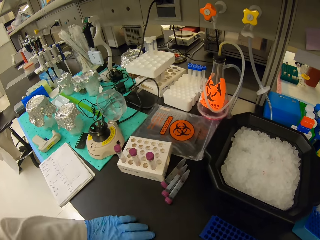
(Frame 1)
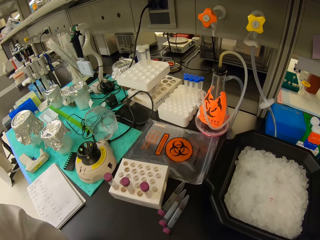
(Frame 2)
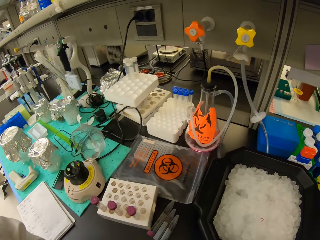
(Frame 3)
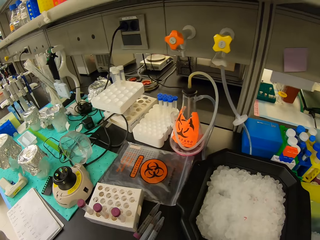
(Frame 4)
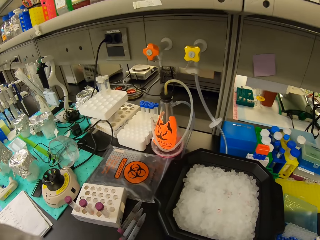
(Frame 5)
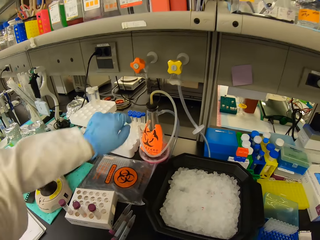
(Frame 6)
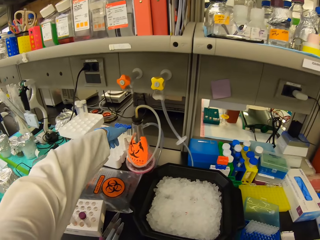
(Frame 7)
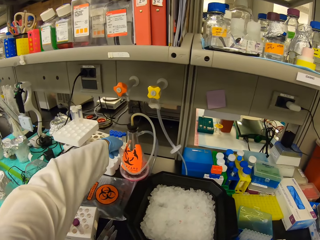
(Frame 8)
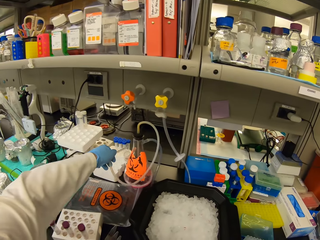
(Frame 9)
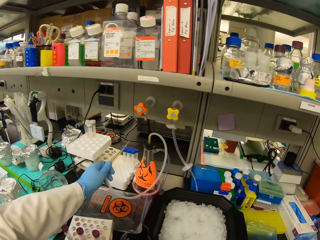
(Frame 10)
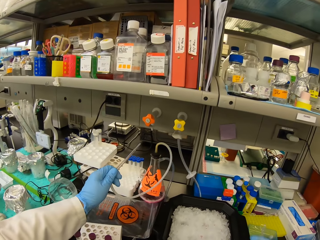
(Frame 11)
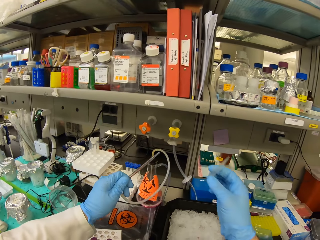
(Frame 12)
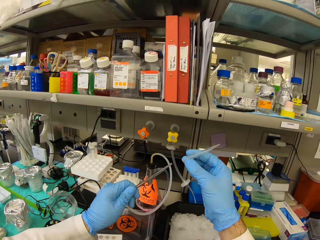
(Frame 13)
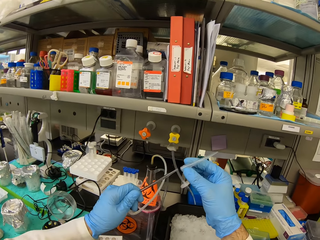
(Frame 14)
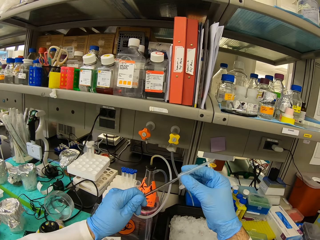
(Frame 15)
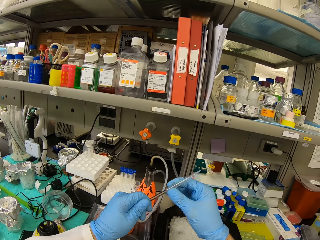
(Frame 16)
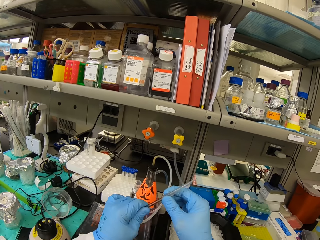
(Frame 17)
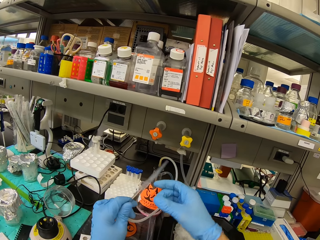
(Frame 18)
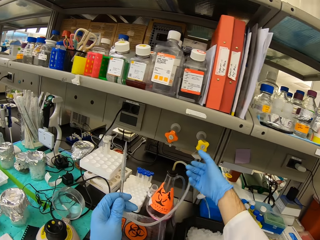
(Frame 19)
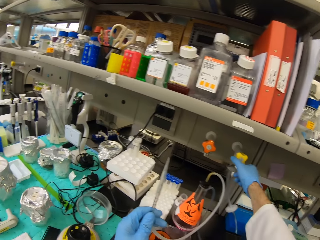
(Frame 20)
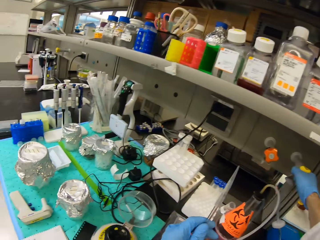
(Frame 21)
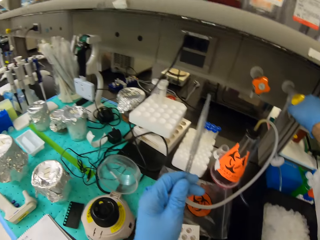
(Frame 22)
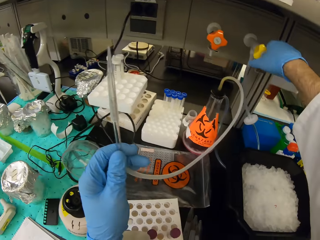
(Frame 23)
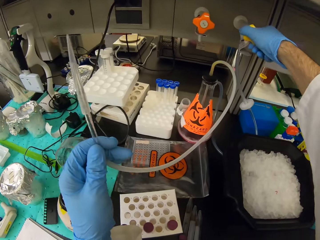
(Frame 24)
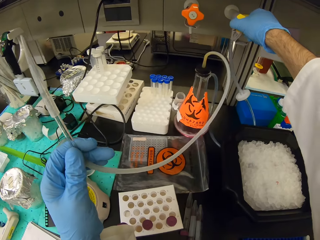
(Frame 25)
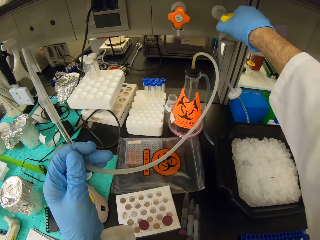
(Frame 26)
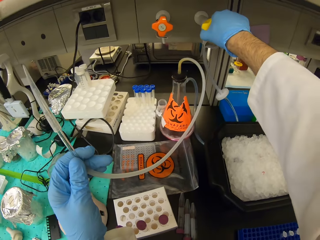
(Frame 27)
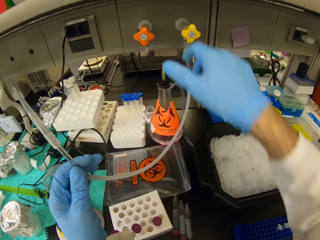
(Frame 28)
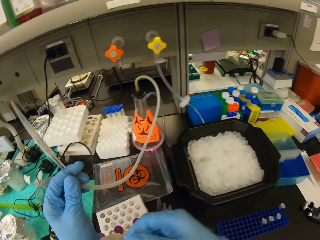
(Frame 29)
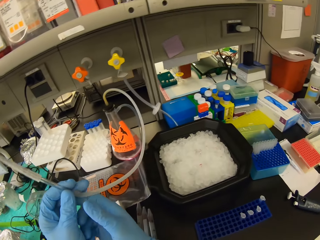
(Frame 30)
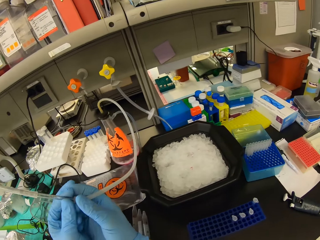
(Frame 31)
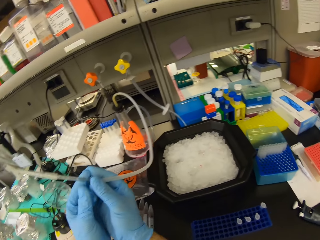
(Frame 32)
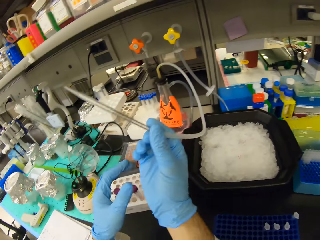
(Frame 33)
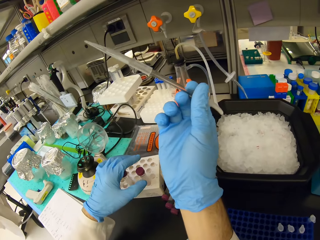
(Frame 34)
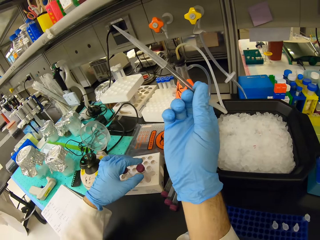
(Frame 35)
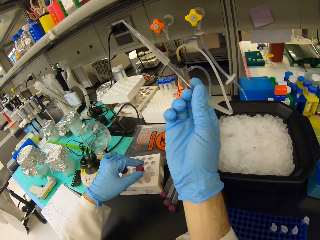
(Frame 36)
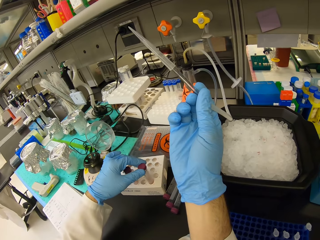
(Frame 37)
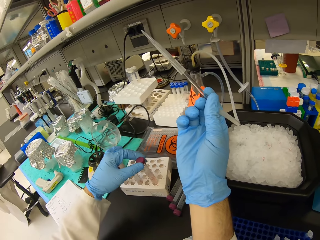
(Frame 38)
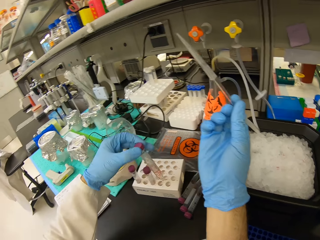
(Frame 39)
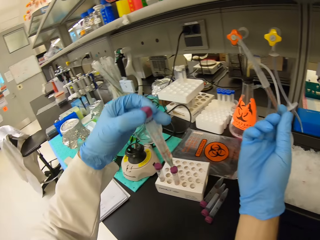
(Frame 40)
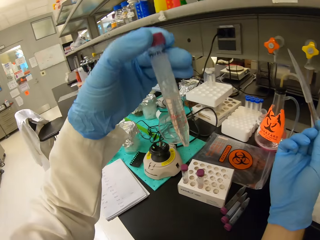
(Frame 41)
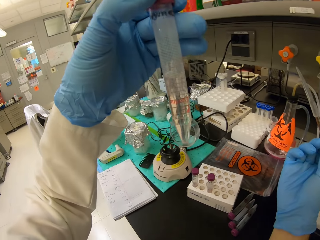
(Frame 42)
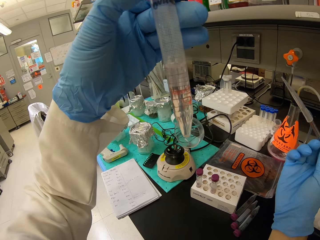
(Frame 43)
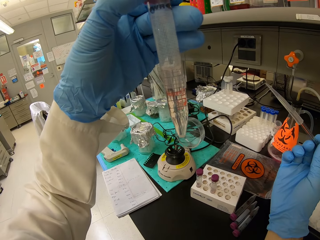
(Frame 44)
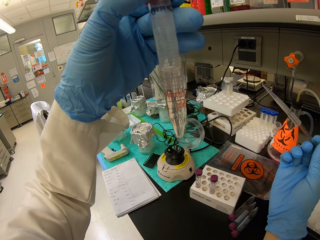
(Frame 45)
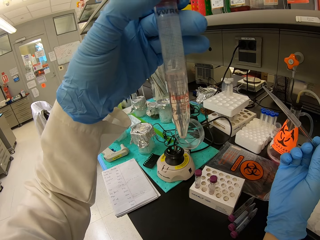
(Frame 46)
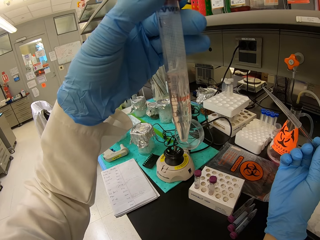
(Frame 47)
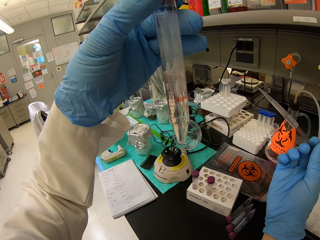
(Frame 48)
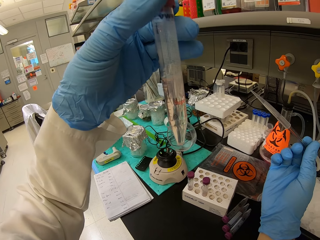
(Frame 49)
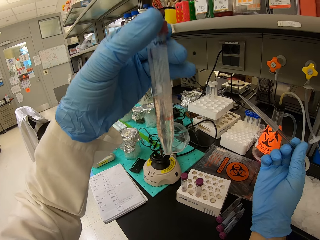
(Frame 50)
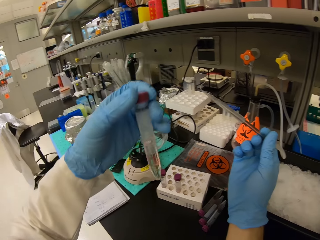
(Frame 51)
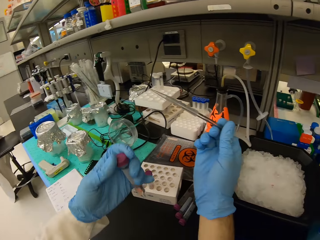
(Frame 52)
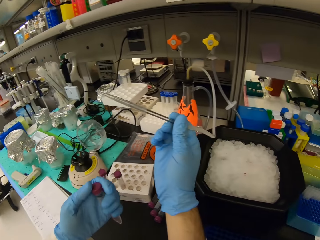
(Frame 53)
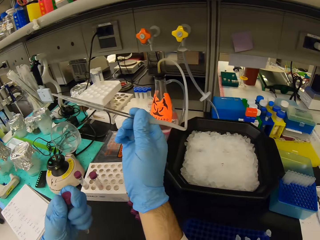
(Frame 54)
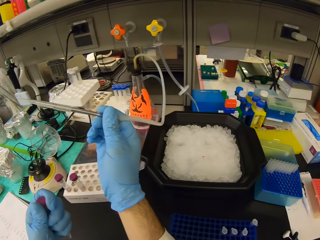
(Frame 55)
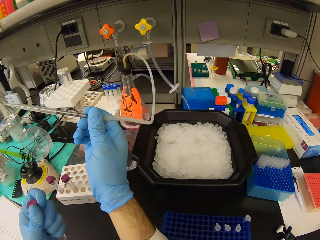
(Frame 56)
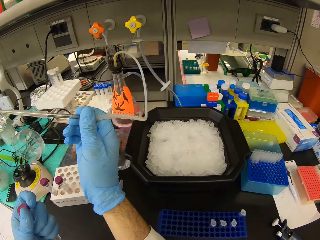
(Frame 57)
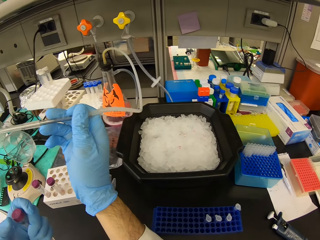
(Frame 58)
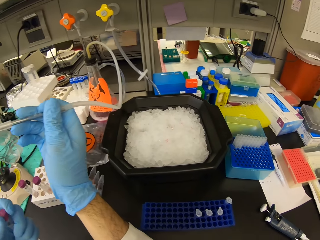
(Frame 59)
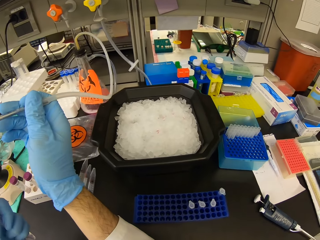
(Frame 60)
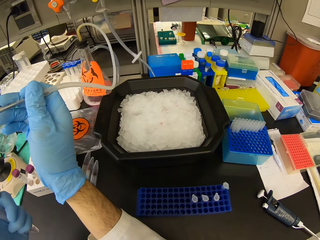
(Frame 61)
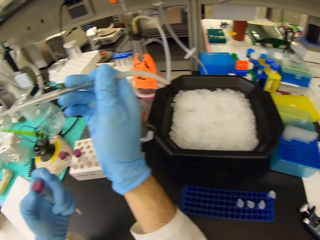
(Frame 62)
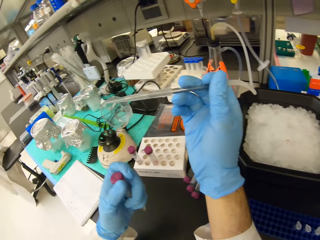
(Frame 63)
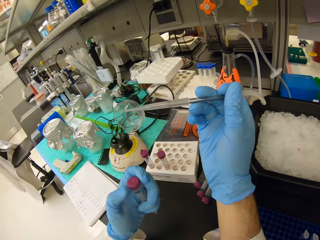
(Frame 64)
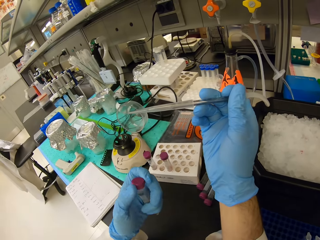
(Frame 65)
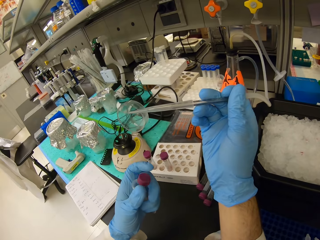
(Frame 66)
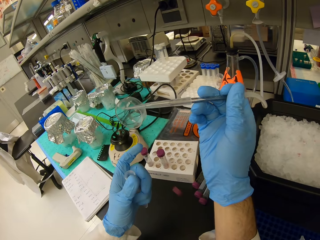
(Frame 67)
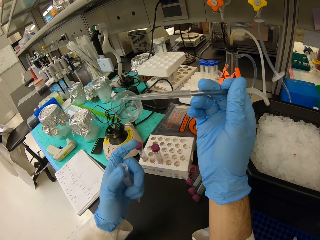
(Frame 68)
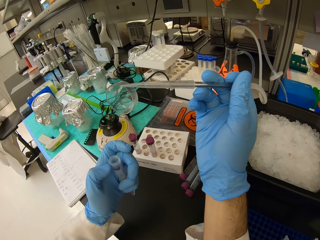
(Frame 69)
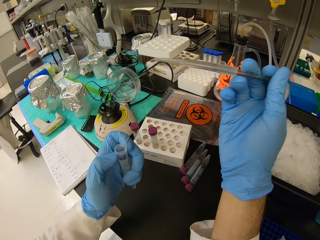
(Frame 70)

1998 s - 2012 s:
The camera wearer picks up a biohazard catheter. They connect a dropper to the catheter. They hold something. They open the biohazard tap. They pick up a big test tube with solution. They hold the test tube. They open the lid of the big test tube.

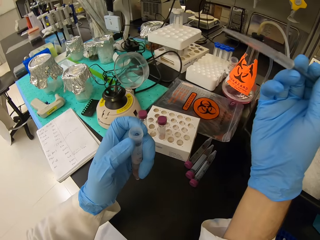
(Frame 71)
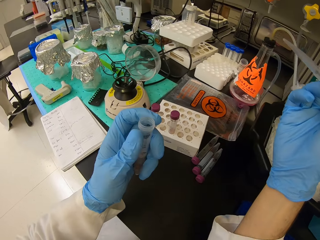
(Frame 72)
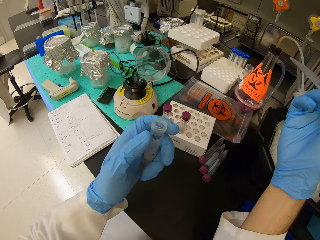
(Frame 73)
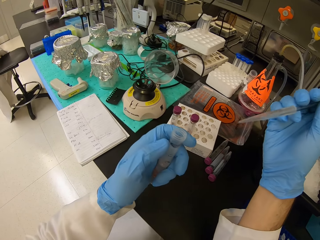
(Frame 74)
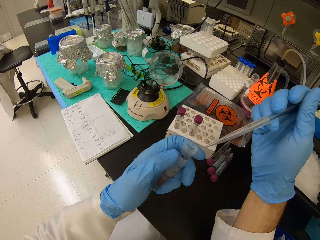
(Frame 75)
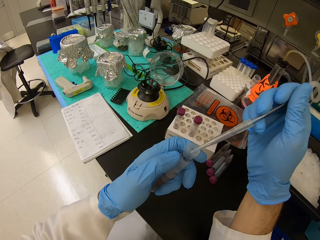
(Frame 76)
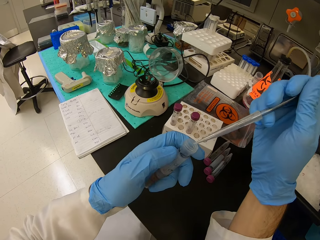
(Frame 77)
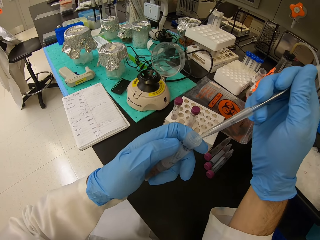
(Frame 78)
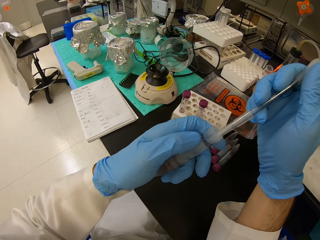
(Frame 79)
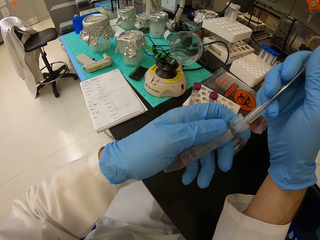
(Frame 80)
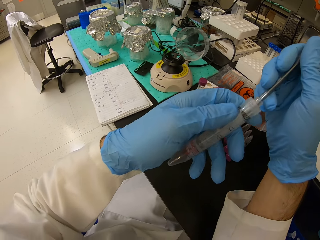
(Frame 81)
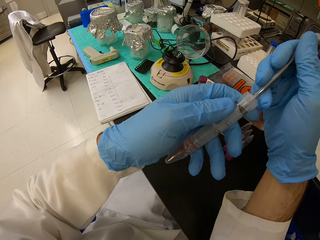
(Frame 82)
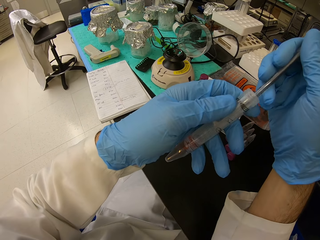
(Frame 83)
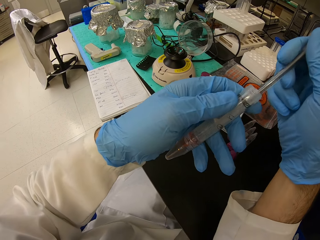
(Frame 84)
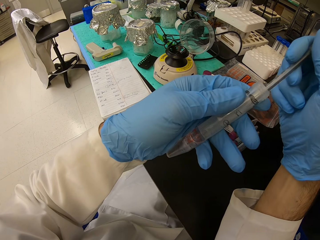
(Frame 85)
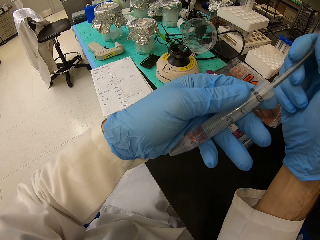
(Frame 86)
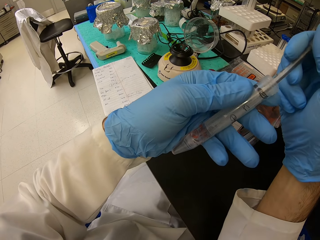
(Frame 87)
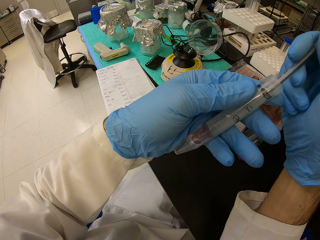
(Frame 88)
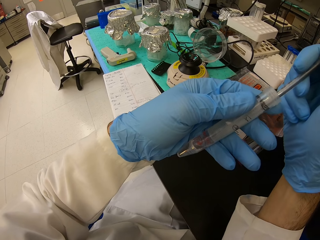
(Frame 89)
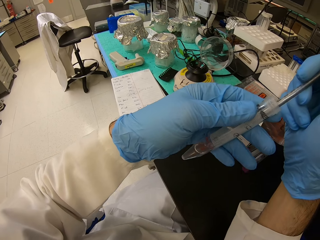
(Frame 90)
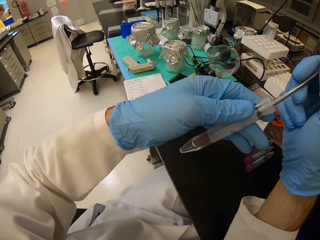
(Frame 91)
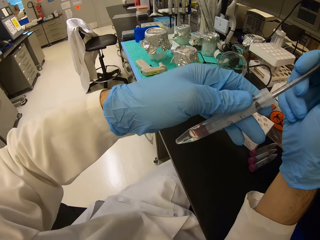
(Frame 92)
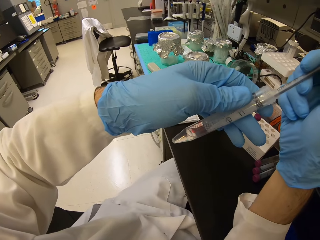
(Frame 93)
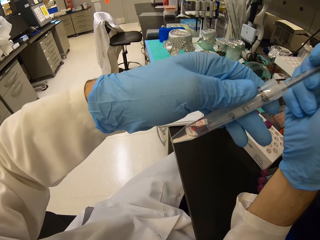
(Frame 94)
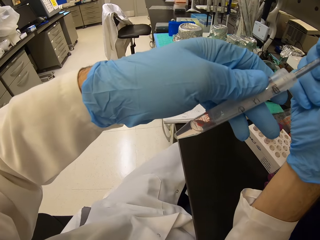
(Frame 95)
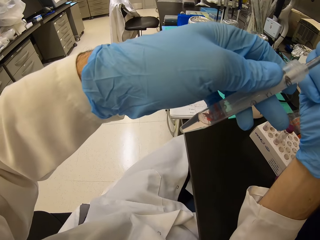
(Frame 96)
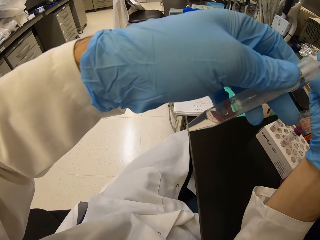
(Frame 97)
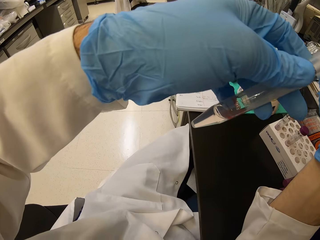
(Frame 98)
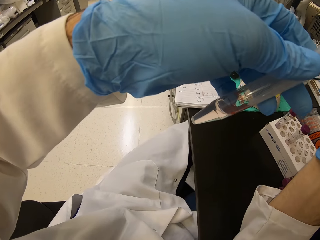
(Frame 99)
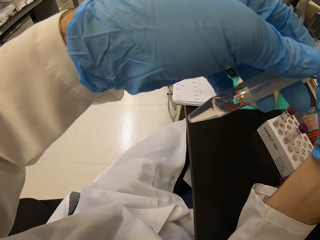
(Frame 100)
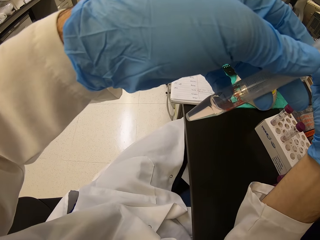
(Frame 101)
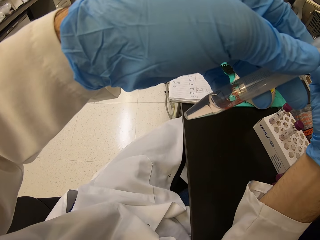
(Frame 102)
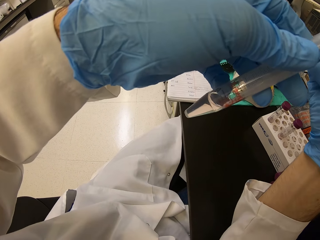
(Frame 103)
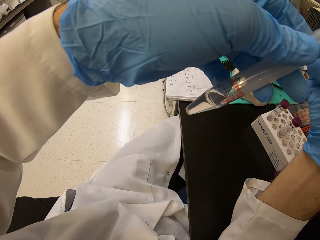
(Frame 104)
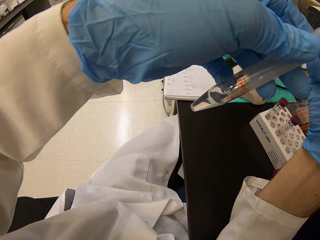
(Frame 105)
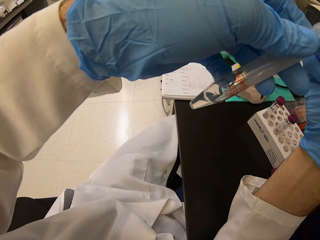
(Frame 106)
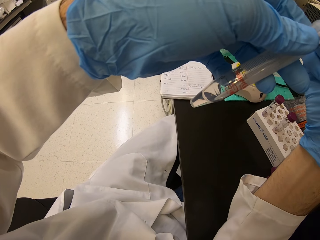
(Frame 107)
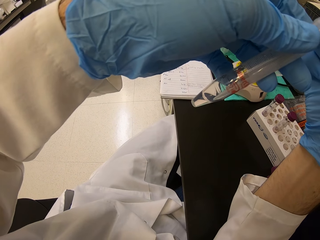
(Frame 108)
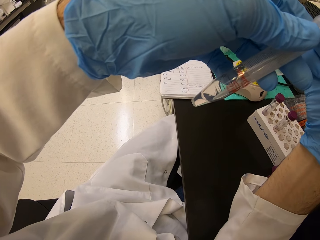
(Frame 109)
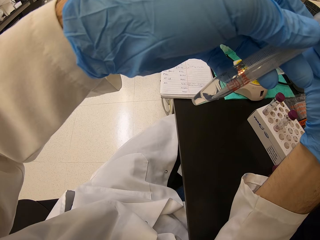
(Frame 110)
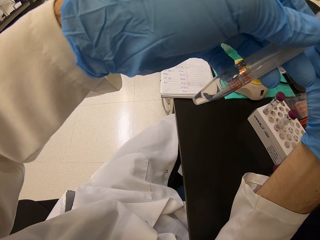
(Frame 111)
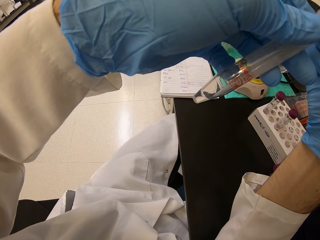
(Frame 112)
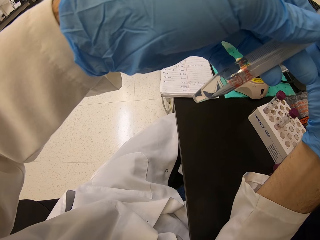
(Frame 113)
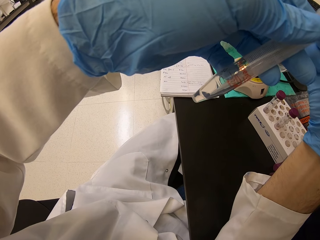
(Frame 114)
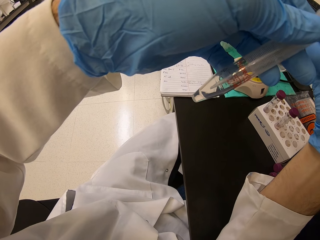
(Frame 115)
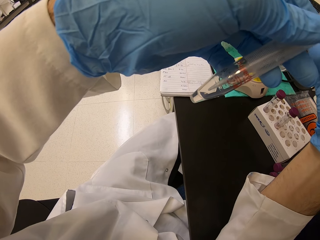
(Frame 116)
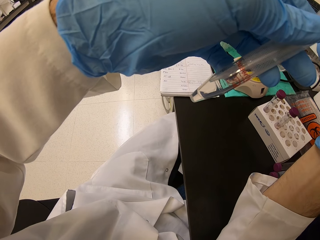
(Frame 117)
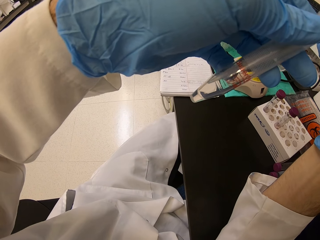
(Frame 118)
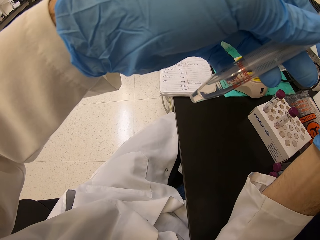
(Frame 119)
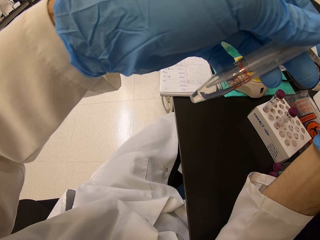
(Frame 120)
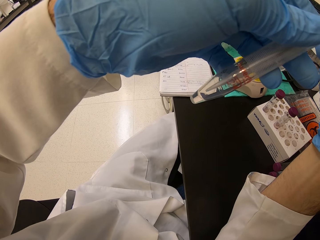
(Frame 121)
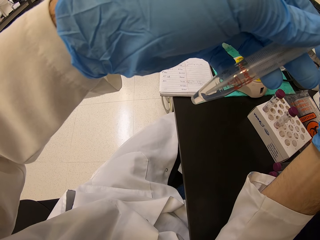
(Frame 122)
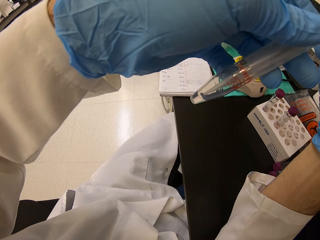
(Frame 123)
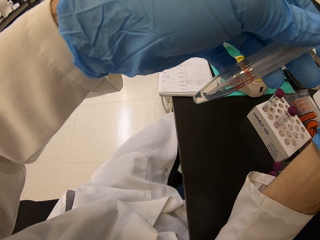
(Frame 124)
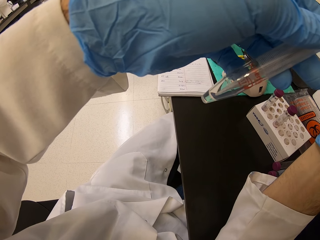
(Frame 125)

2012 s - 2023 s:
The camera wearer siphons liquid from the test tube.
